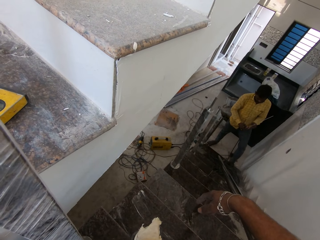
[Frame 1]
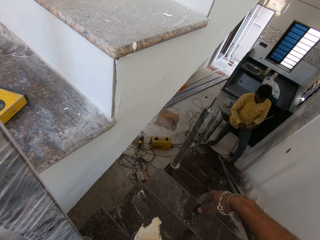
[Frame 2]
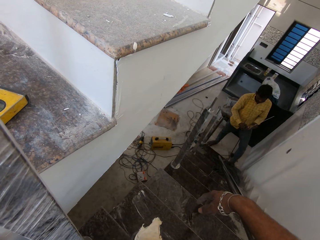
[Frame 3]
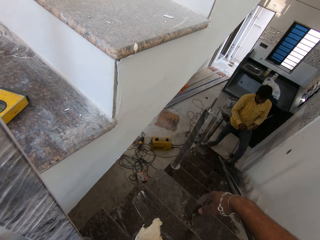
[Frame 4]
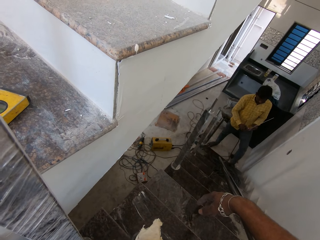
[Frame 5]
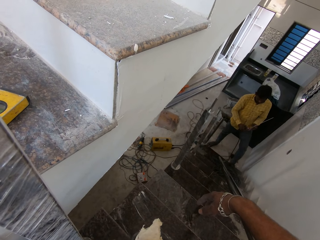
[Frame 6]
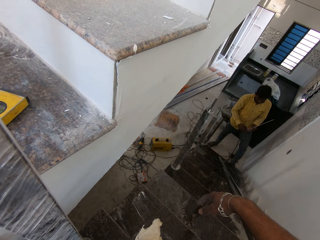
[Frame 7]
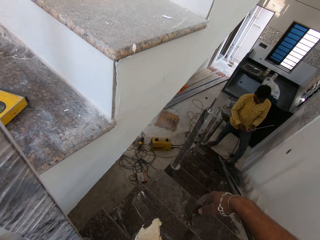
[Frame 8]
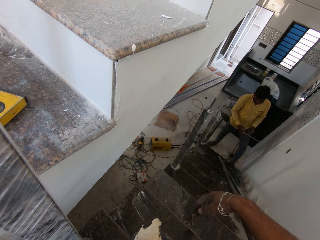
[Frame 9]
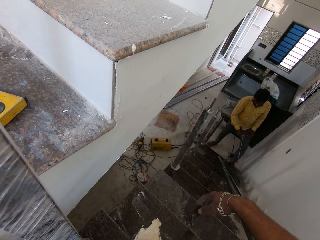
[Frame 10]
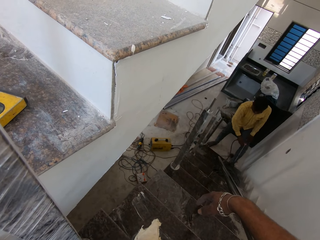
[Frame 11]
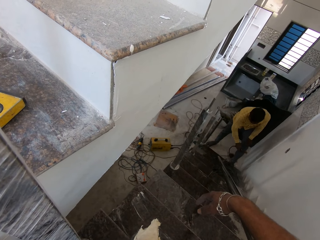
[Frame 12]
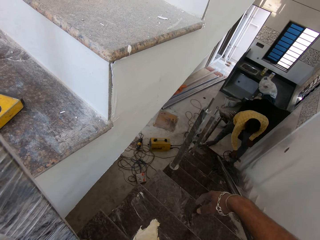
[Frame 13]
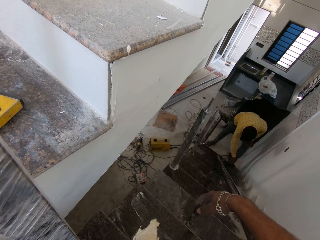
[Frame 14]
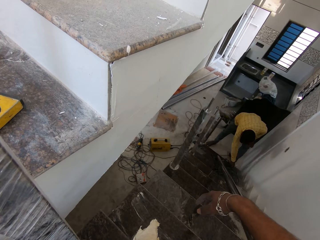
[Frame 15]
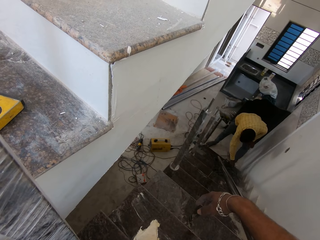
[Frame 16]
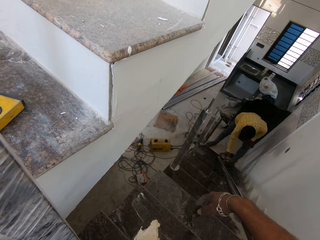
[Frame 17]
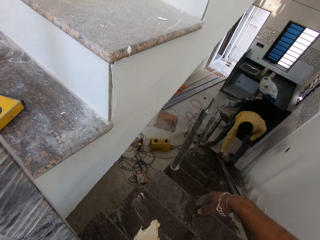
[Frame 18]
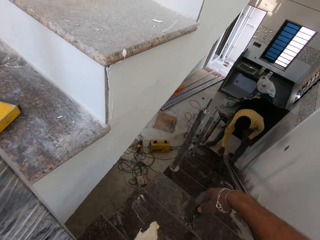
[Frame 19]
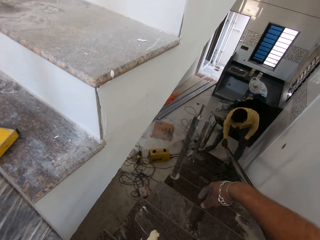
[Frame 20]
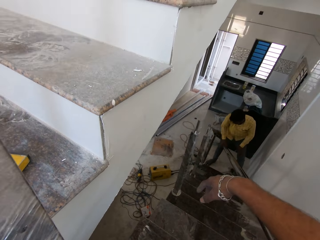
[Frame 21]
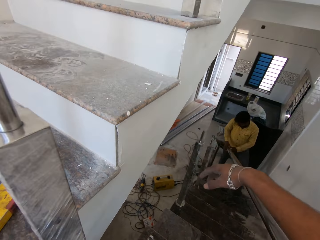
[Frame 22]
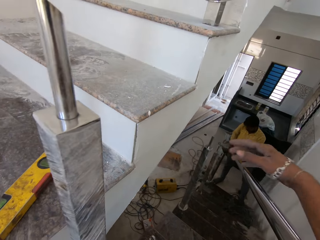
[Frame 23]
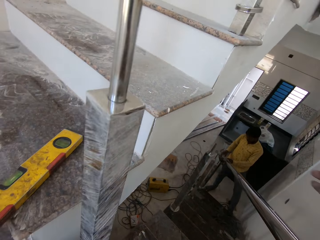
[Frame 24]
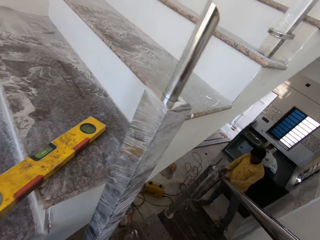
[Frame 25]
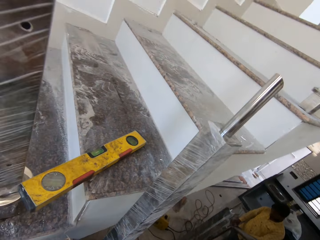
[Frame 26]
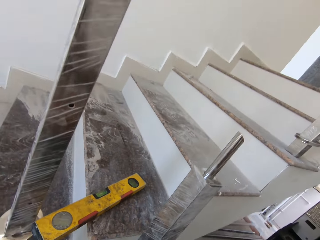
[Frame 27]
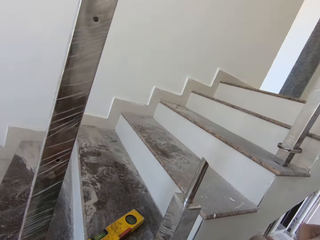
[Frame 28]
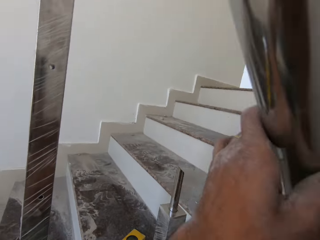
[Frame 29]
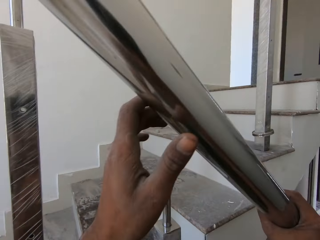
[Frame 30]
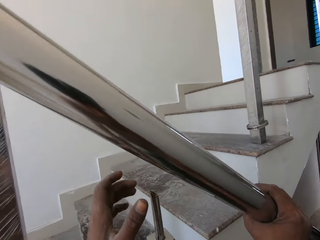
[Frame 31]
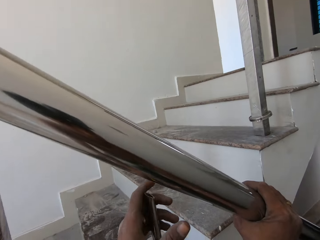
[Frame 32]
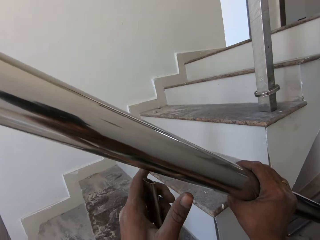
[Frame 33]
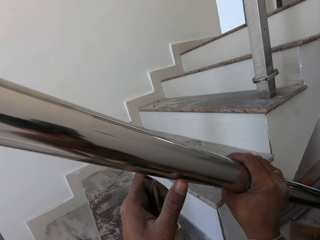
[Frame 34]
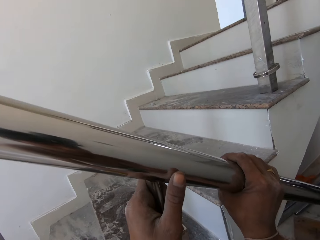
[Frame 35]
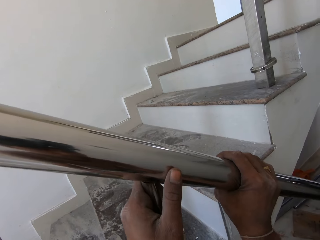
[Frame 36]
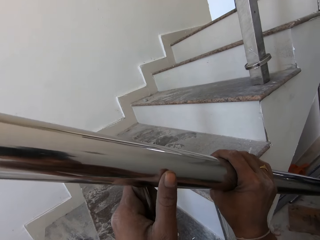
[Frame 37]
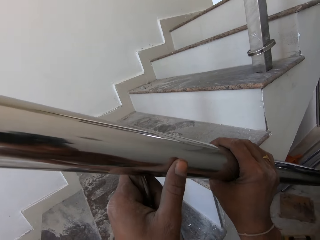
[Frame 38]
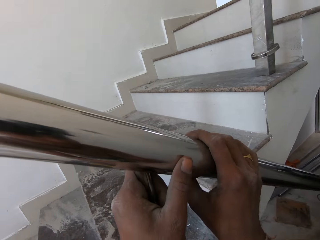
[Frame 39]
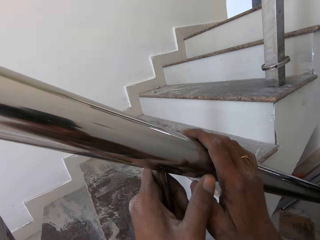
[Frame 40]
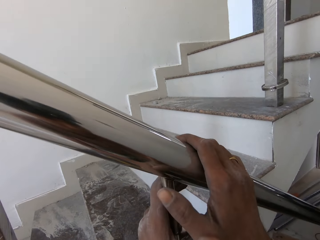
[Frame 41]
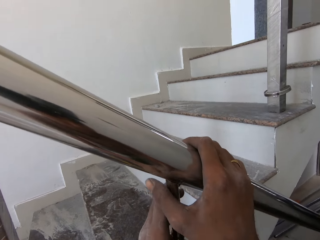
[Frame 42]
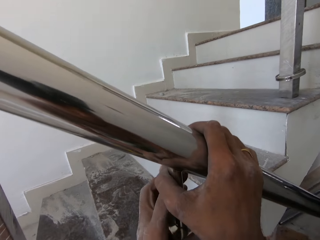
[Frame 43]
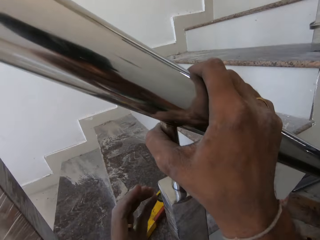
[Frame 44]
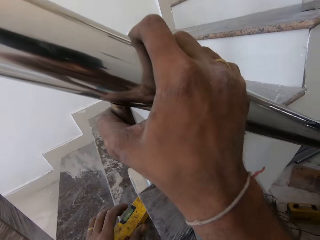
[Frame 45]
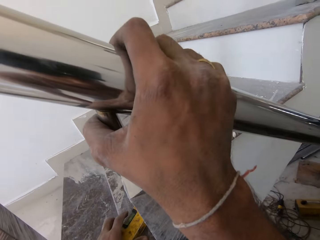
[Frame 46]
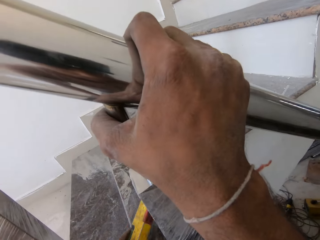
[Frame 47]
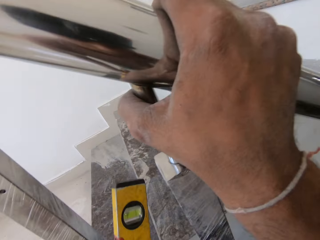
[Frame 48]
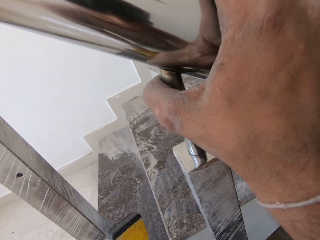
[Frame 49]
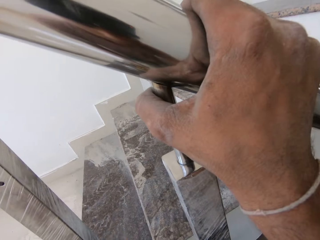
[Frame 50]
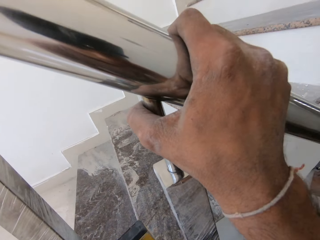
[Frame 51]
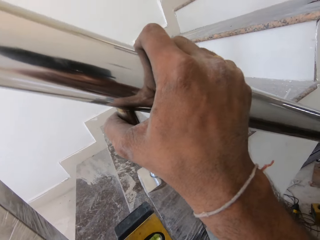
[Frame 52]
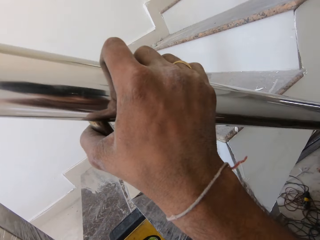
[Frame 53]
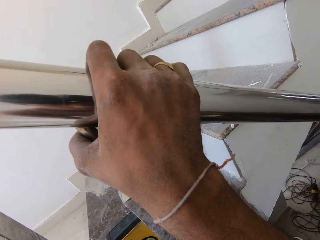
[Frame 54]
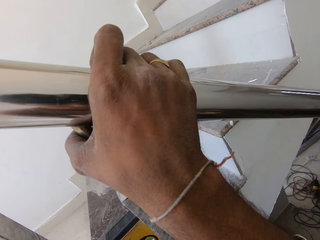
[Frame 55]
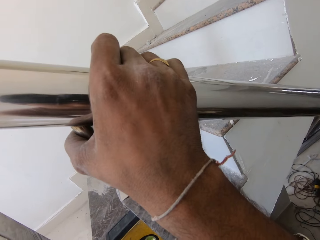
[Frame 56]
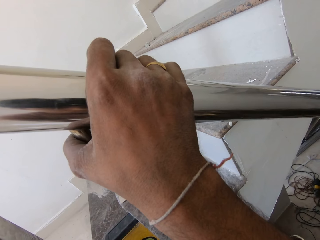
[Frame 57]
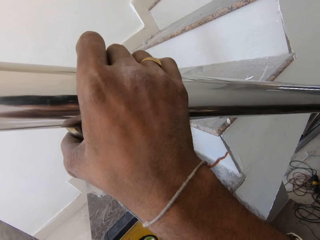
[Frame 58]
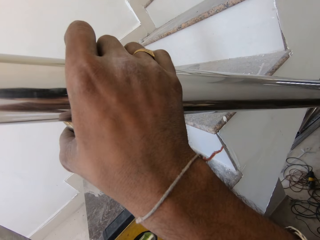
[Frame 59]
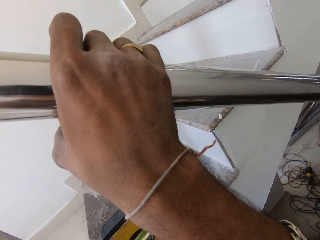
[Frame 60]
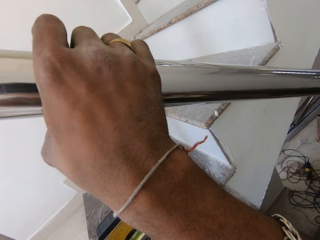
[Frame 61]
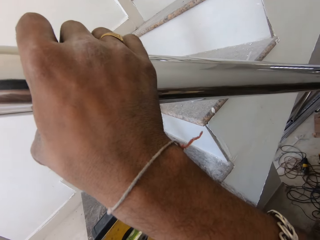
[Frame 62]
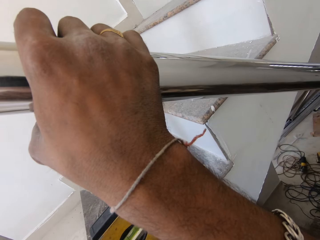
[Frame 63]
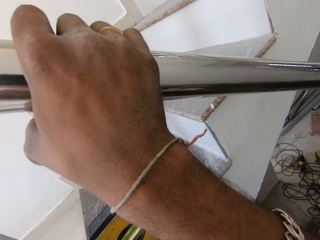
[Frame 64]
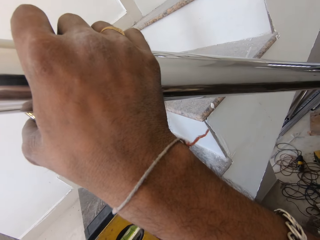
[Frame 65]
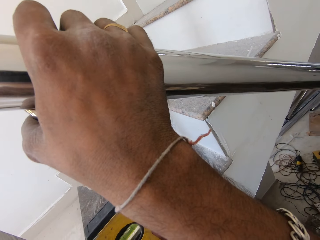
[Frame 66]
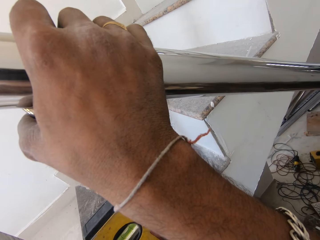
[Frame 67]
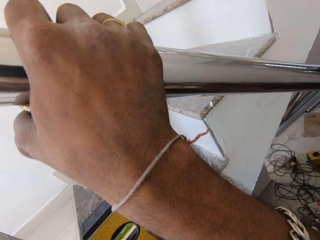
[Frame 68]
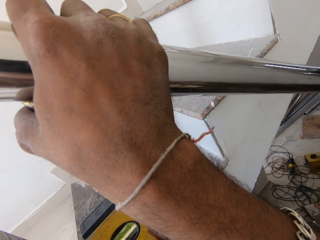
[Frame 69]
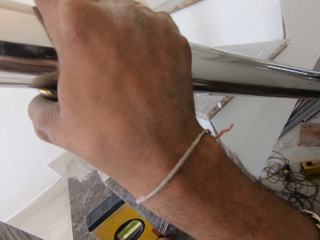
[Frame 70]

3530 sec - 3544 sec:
The man drops the welding torch on the stairs with his right hand. The man lifts a stairs rail from the stairs with his right hand. The camera wearer turns around. The man puts the stairs rail on the steel spindle or rail support with both hands. The camera wearer holds the stairs rail with both hands. He puts the stairs rail on a steel spindle with both hands. He picks up a spirit level from the stairs with his left hand. He puts the spirit level on the steel spindle with his left hand. He holds the stairs rail. He uses the spirit level on the rail support.

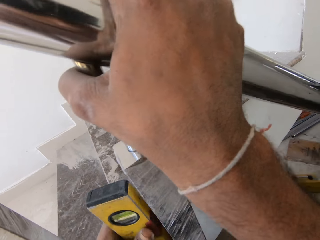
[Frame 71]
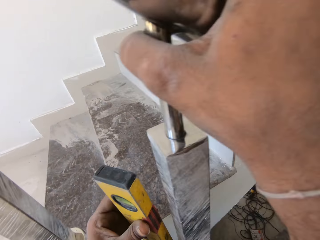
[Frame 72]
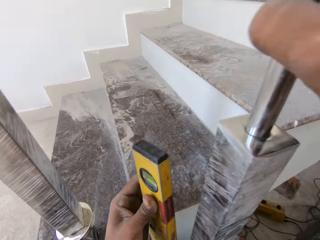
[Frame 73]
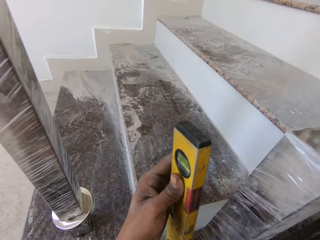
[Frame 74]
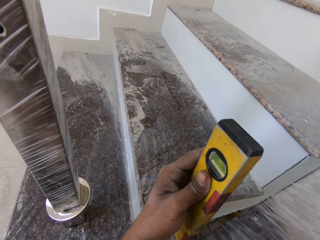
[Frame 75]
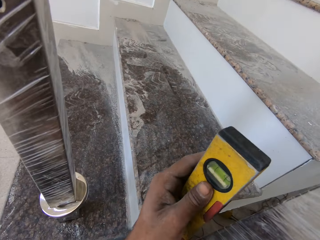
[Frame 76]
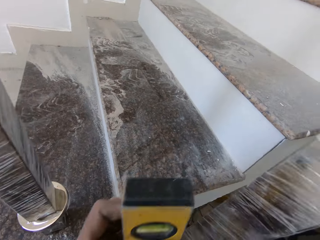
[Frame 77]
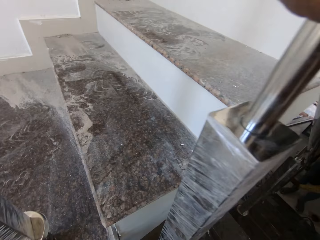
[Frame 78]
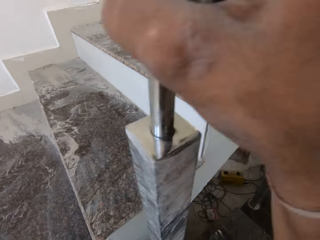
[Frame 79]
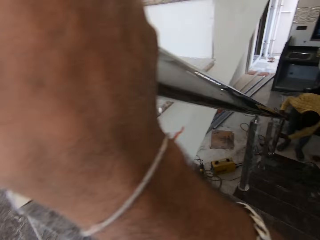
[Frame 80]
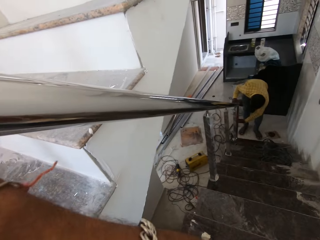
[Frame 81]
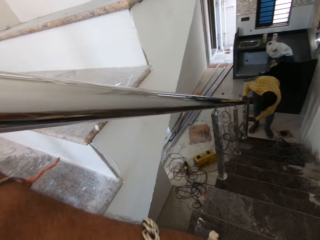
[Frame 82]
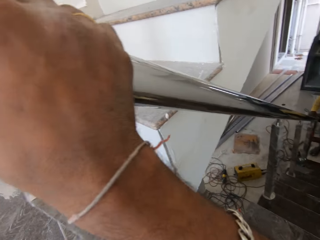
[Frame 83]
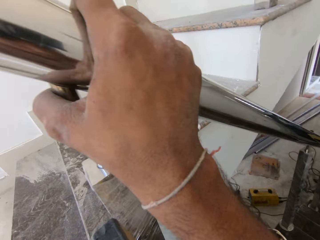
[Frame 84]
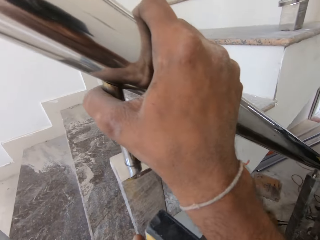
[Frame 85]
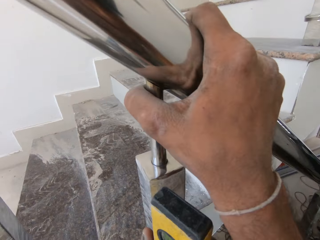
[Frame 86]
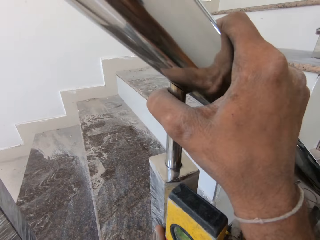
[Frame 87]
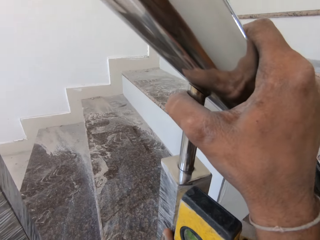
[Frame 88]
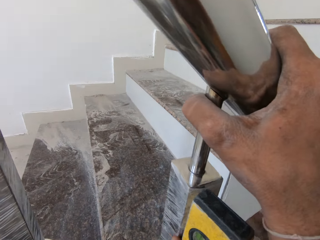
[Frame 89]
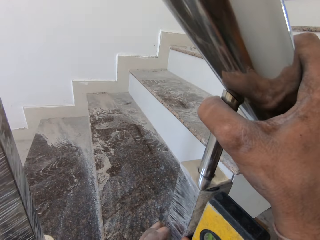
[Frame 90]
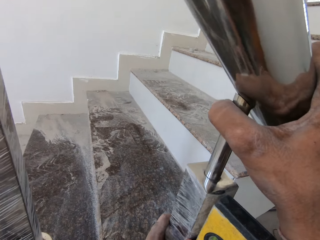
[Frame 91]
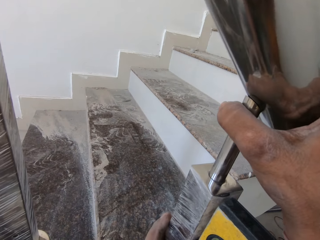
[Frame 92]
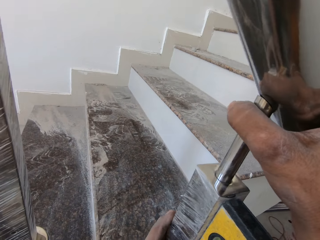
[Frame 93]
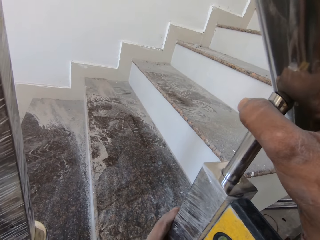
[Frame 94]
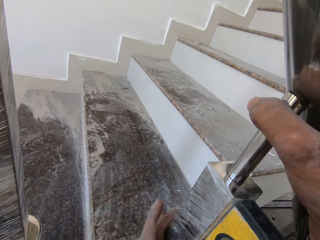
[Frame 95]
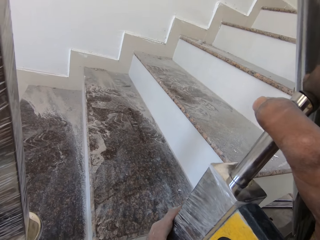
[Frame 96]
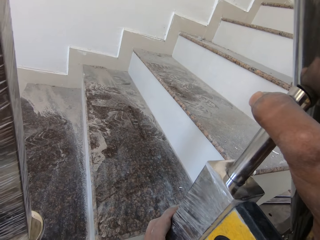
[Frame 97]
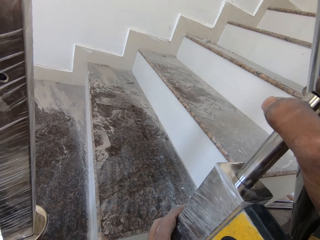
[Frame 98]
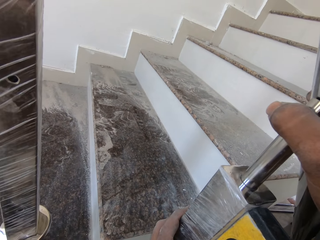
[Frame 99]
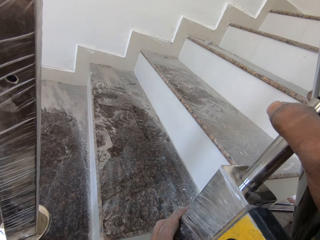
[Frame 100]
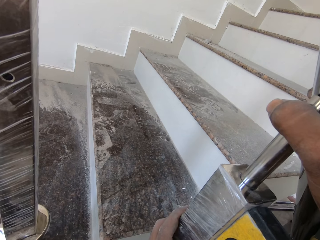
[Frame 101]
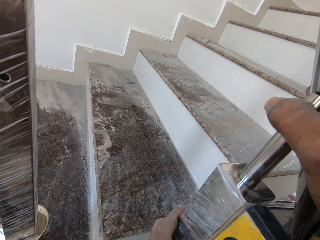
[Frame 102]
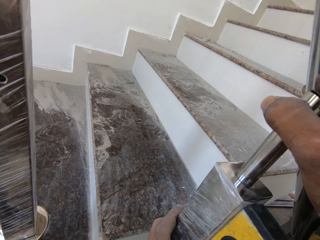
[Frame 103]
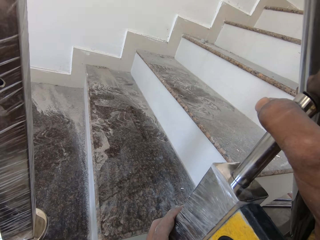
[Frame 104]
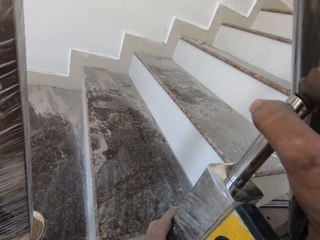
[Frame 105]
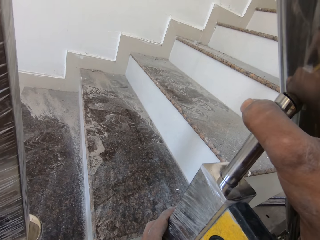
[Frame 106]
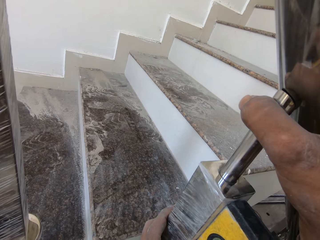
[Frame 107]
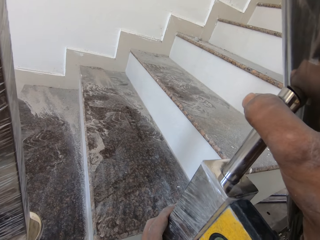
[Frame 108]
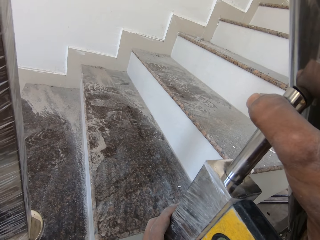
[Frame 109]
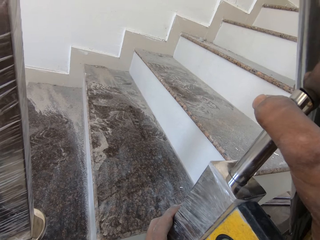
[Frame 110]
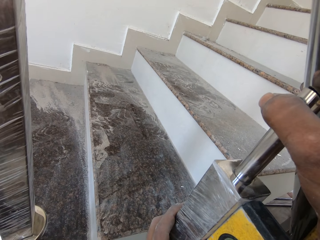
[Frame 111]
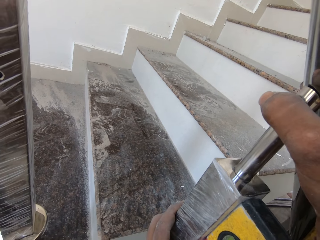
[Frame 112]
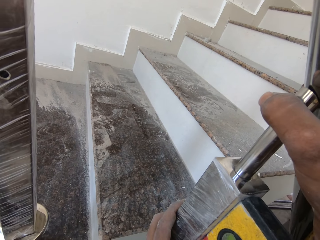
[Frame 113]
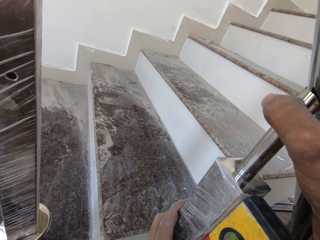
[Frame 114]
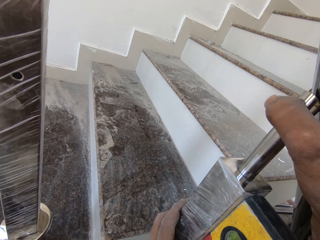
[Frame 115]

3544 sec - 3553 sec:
The camera wearer moves the spirit level. He looks around. The man holds the steel spindle or rail support with his left hand. The camera wearer holds the stairs rail. He holds the spirit level on the steel spindle with his left hand. He uses the spirit level on the rail support.
